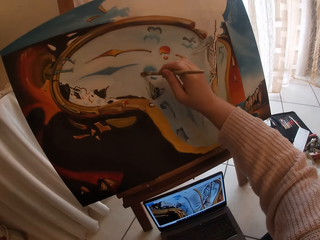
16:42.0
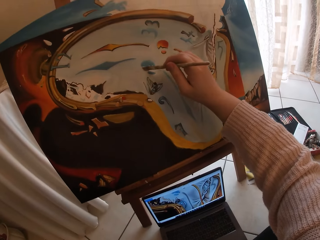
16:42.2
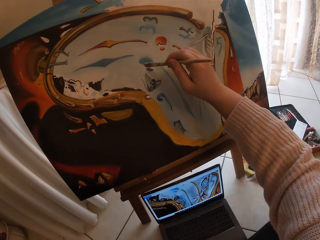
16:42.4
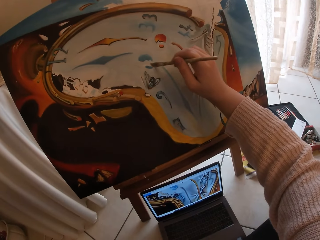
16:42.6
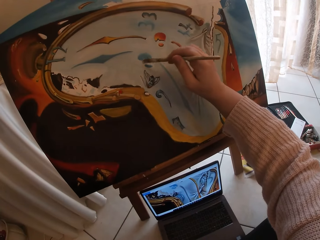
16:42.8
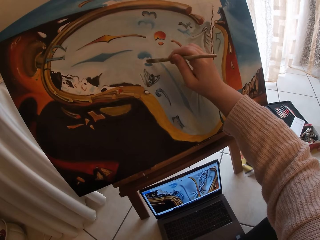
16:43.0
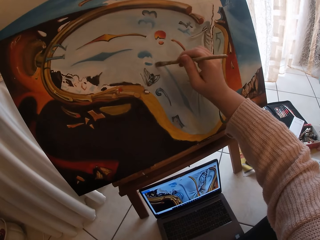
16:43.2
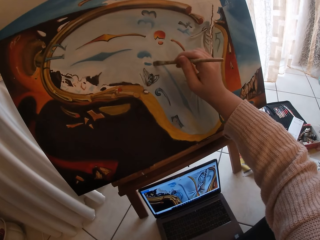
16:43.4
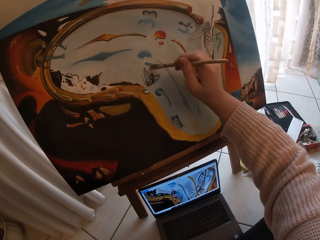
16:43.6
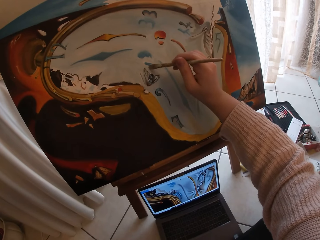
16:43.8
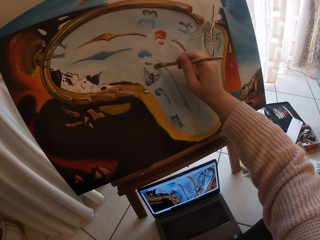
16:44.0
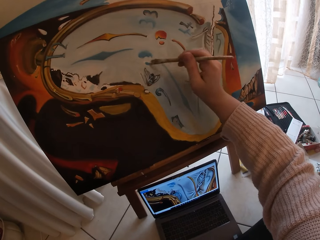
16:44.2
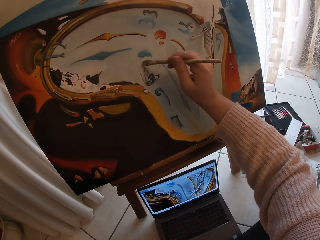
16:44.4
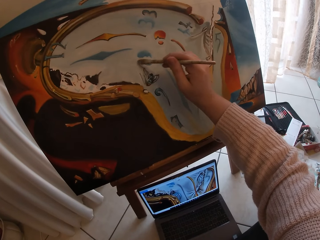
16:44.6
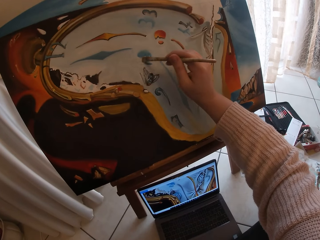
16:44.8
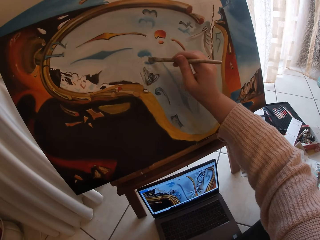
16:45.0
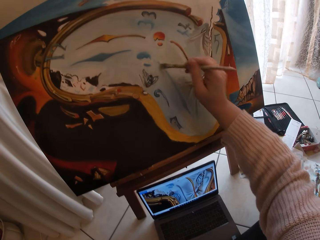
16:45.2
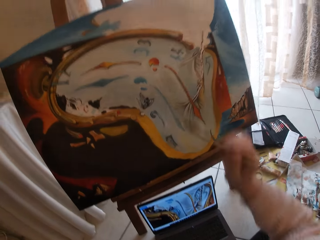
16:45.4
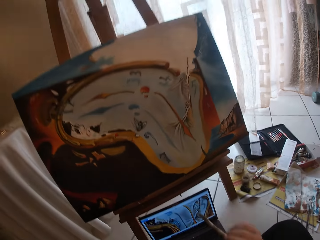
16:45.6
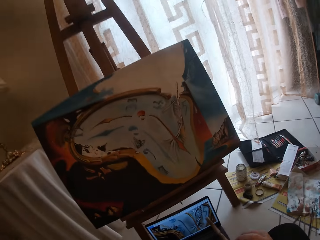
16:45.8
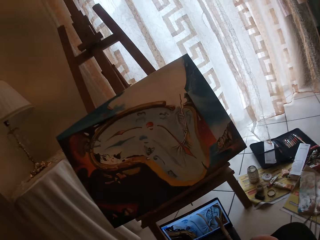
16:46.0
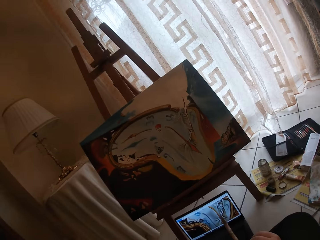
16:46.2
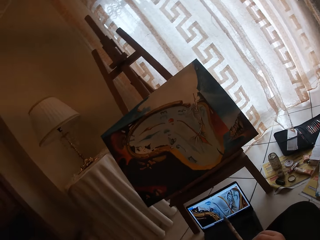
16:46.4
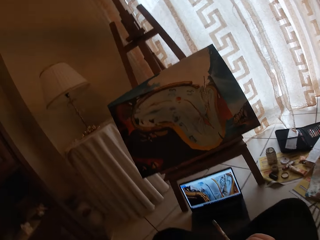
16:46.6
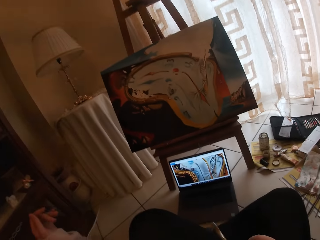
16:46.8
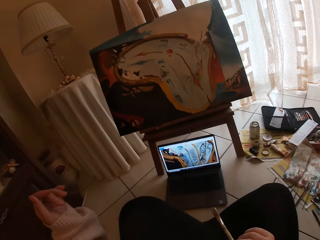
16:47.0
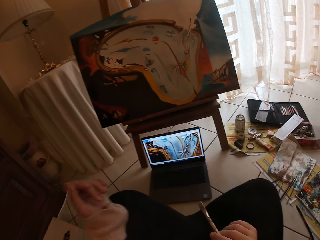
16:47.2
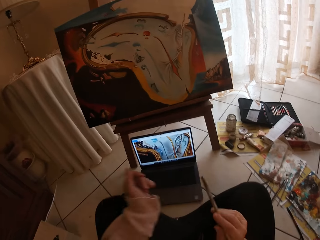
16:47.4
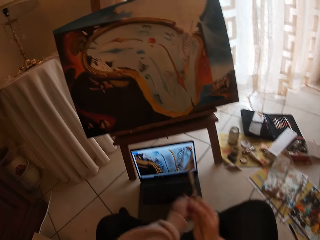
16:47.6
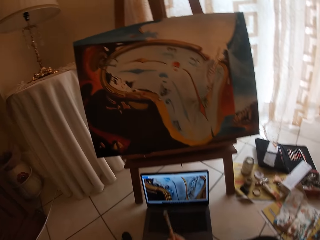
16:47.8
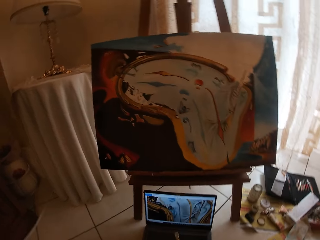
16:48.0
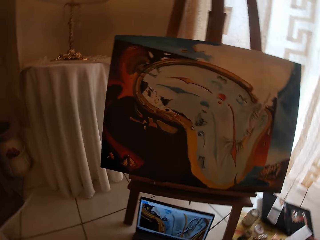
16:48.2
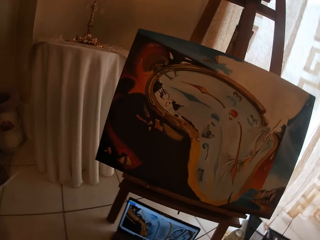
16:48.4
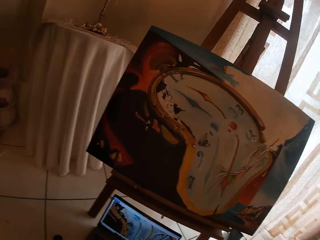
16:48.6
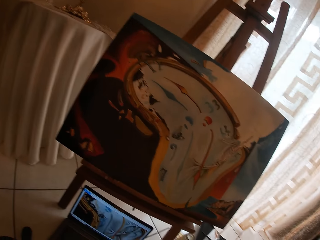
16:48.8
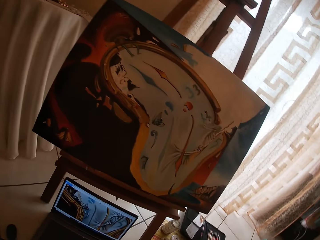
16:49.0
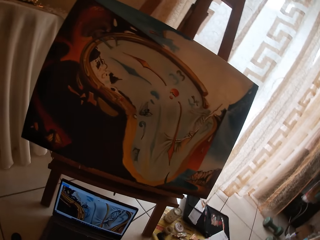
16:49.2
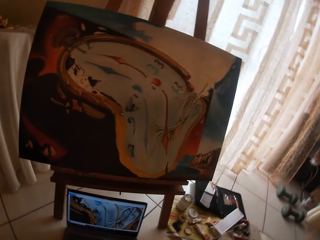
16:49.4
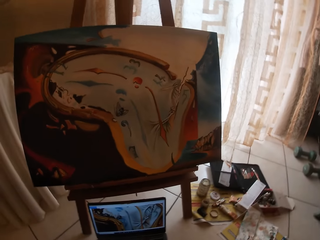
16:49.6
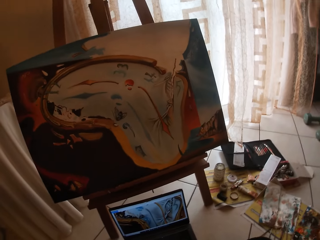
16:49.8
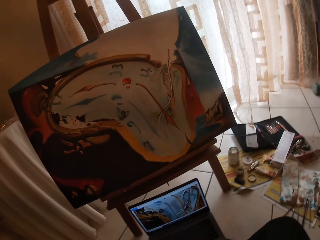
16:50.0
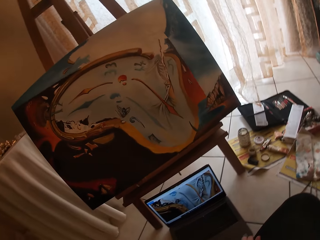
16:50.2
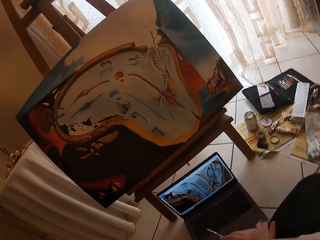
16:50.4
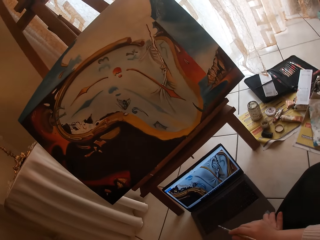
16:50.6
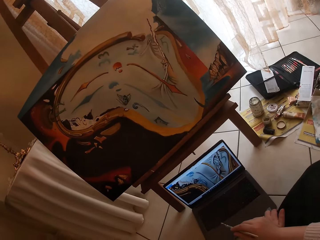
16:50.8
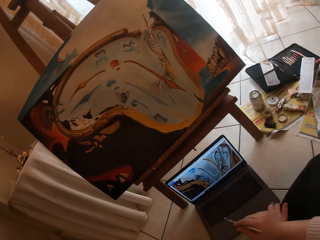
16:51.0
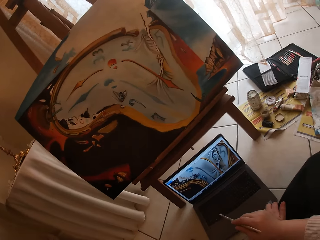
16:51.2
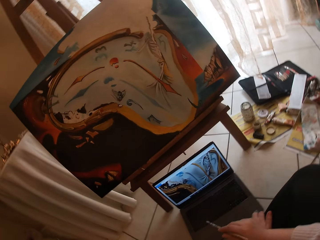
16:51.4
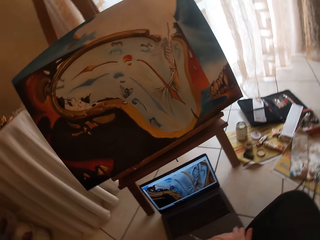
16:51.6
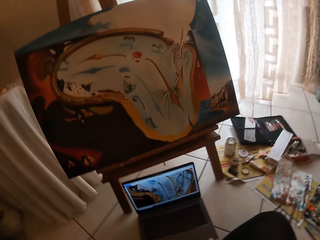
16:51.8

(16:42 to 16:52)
The camera wearer looks at the paint.

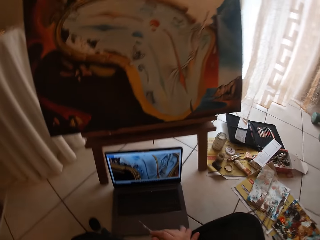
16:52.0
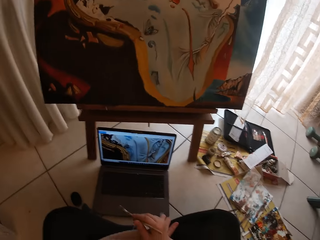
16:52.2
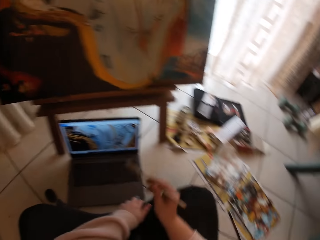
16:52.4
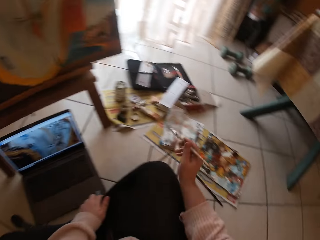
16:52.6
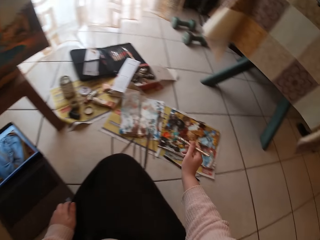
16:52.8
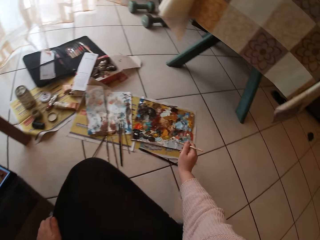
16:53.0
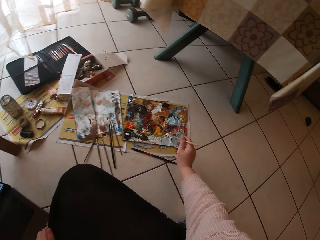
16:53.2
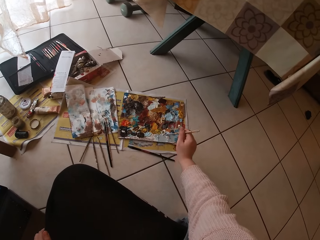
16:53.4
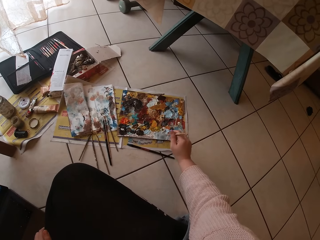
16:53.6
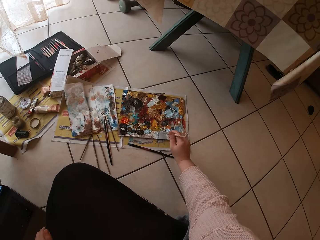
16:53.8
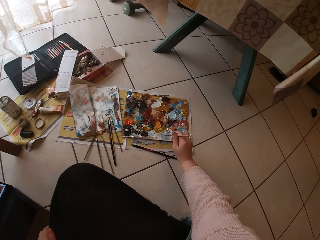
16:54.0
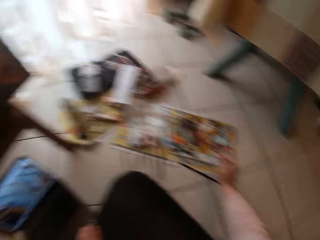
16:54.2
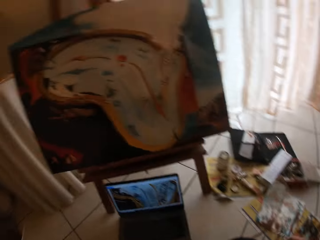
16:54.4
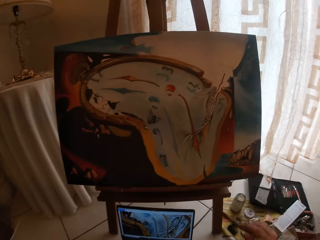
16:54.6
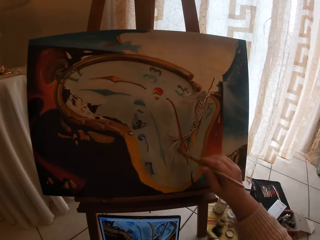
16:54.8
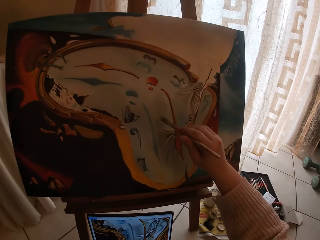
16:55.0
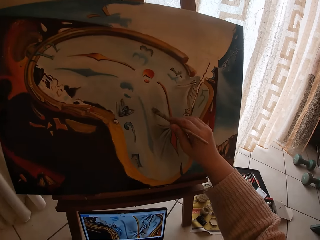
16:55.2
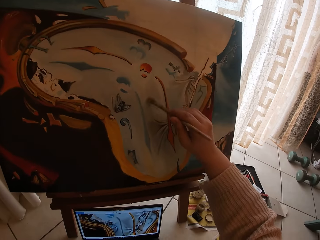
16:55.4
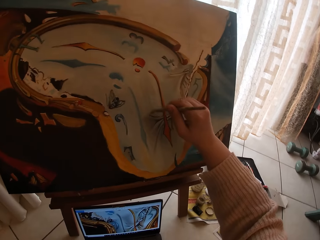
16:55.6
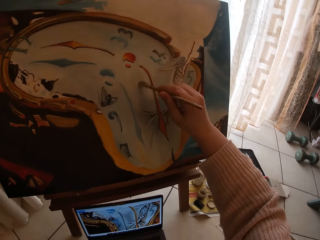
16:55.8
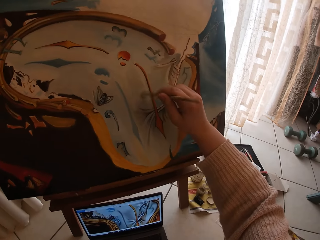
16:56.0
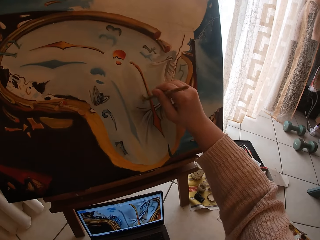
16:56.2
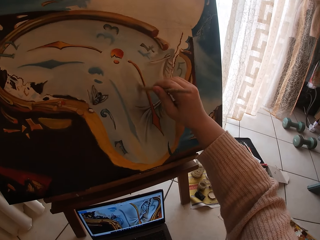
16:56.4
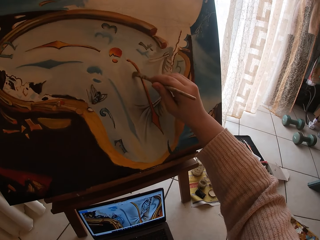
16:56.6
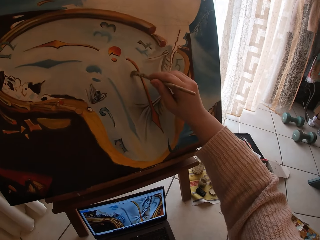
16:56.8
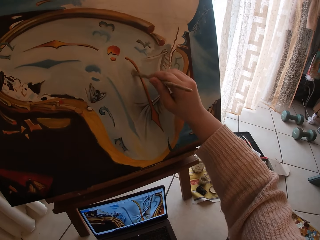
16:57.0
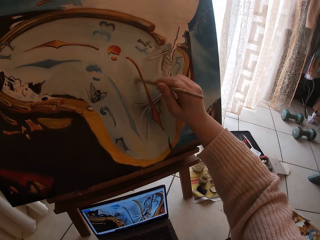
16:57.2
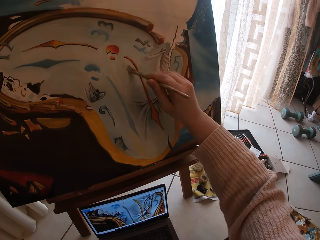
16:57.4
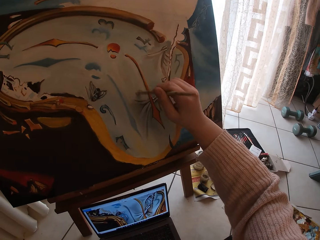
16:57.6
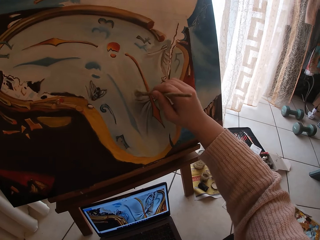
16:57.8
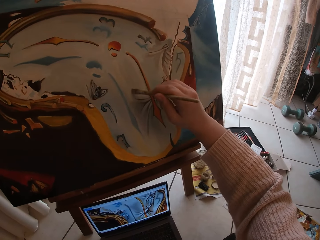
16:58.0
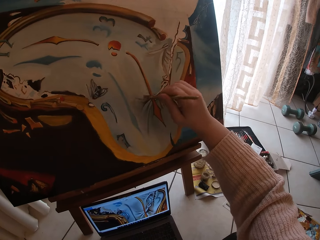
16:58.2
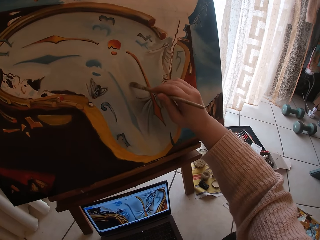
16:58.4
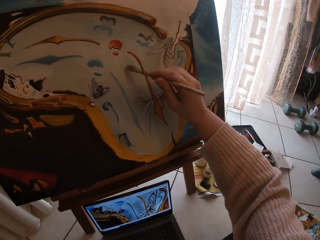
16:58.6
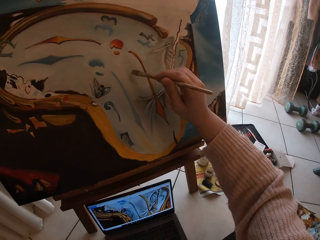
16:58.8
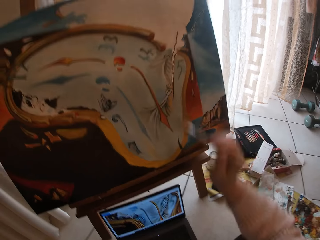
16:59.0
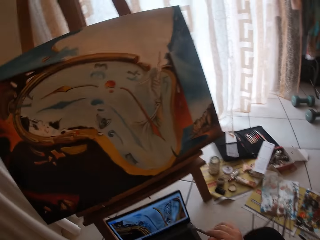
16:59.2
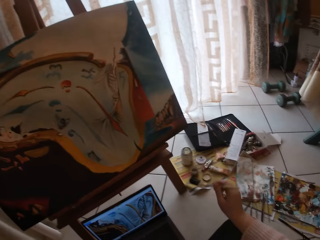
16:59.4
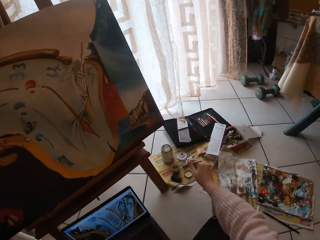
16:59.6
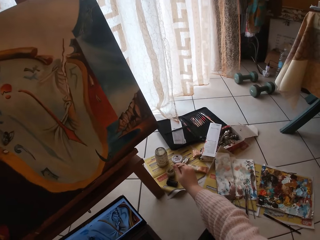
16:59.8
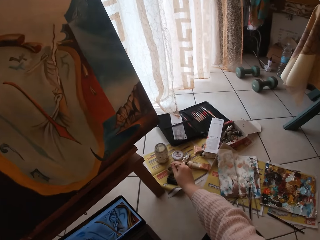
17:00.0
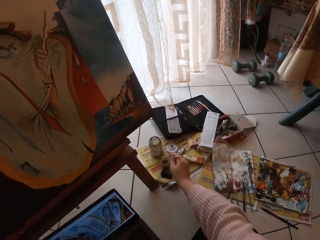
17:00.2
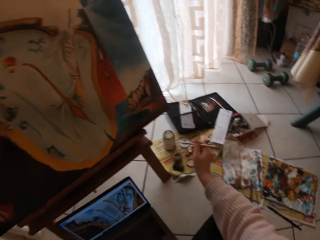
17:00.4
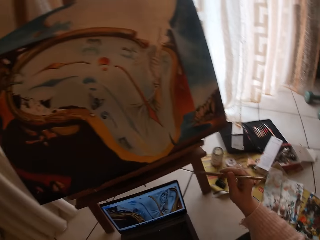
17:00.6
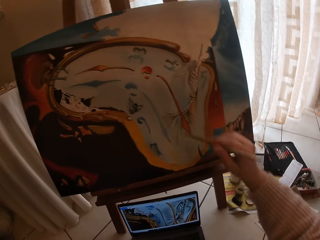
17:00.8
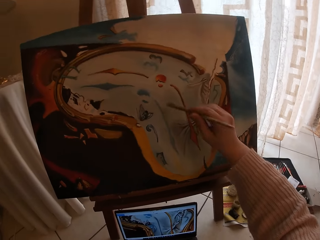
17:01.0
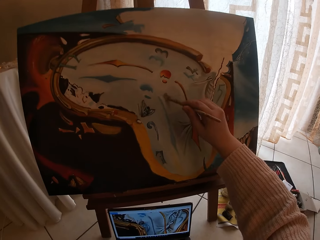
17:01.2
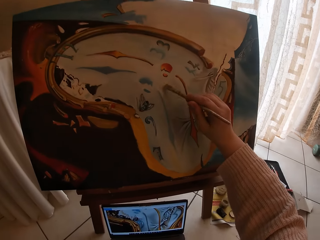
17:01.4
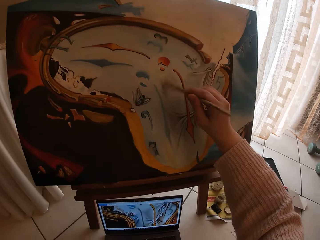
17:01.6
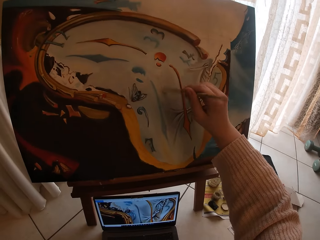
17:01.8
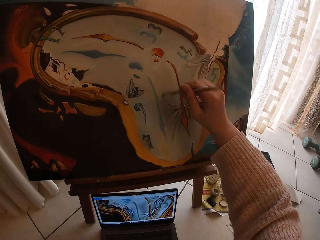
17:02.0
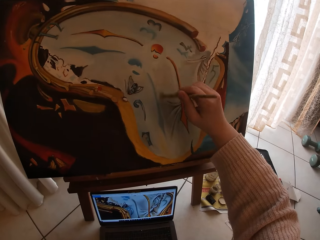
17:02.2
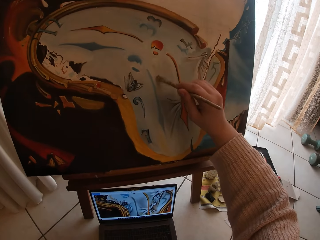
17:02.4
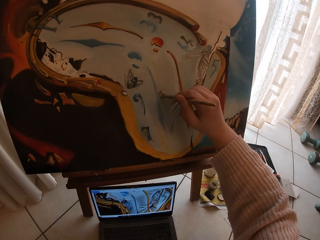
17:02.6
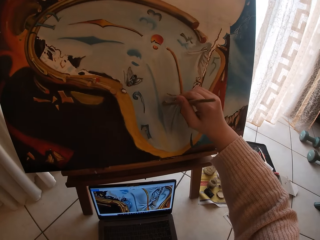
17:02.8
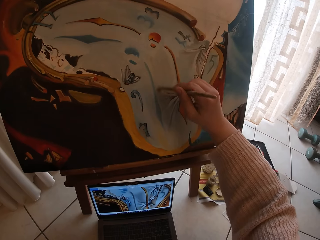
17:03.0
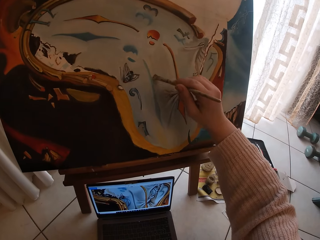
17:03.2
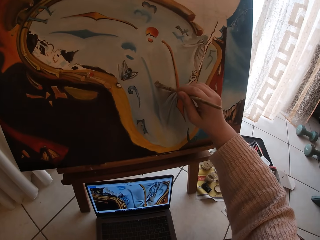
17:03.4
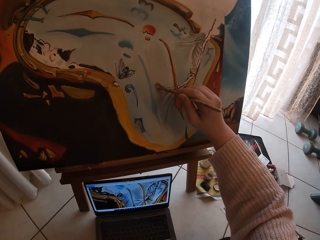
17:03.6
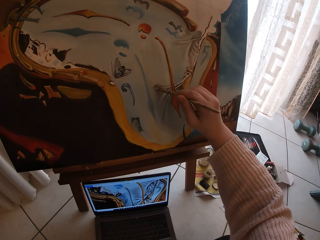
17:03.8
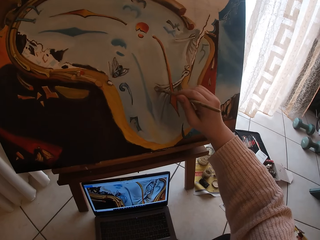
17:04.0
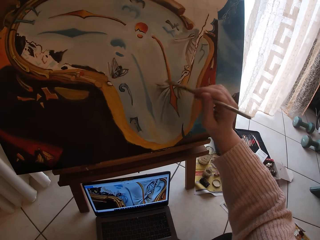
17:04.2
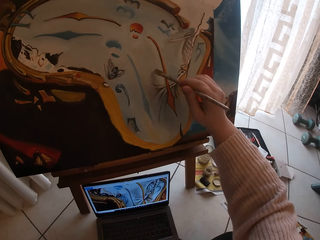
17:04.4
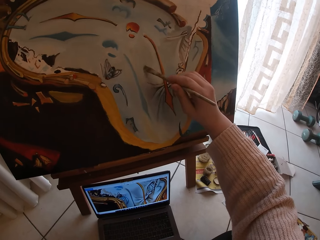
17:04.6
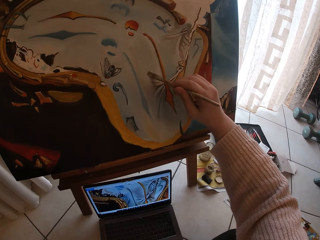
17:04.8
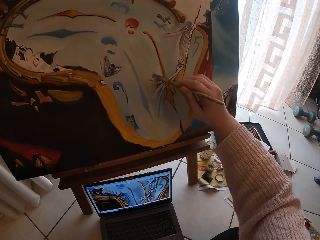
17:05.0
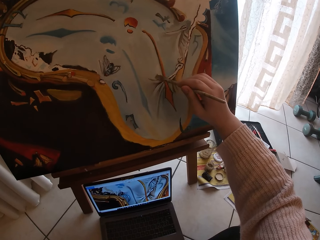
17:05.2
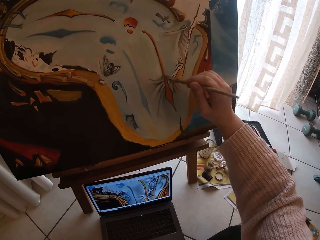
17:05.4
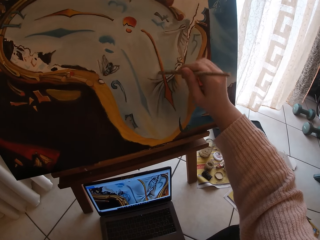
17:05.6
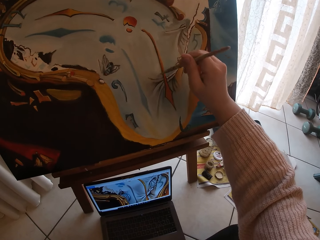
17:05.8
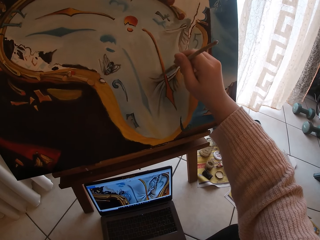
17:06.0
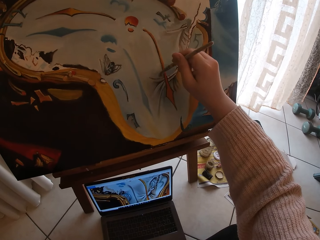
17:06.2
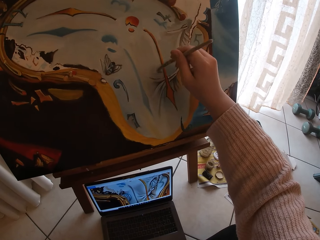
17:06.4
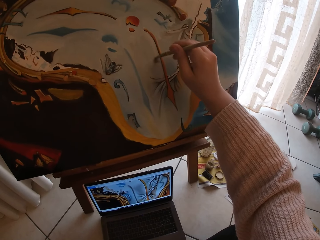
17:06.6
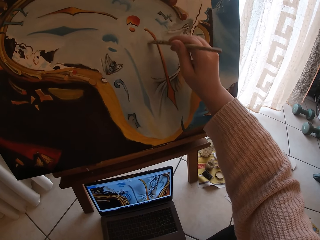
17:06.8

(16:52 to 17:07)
The camera wearer swirls the brush on the palette. They take the paint on the paint palette. They paint on the drawing board using the paint brush. They put the brush inside a liquid container. They paint on the drawing board using the paint brush.
